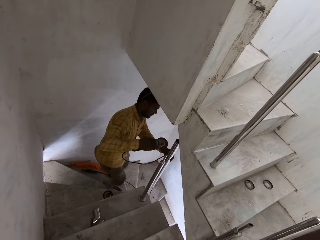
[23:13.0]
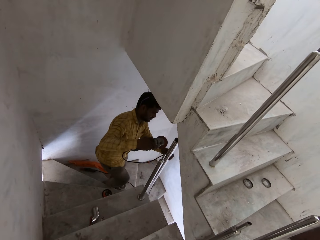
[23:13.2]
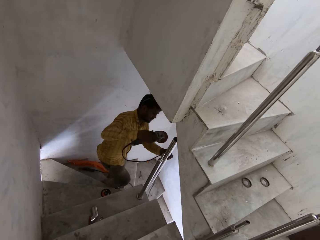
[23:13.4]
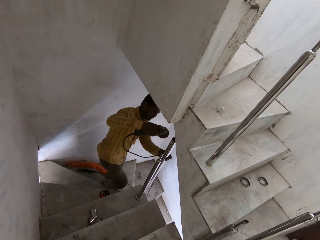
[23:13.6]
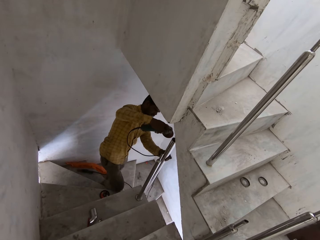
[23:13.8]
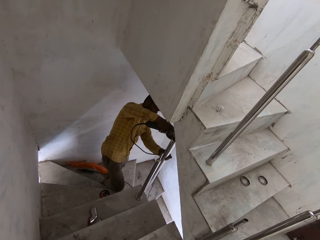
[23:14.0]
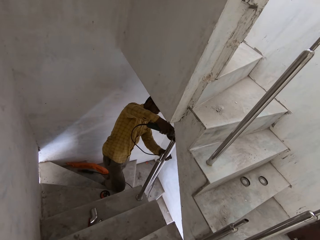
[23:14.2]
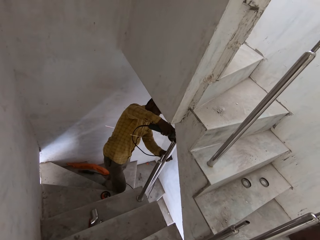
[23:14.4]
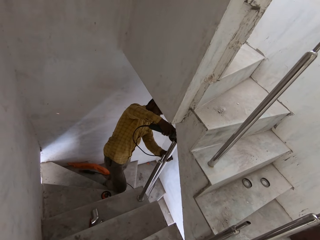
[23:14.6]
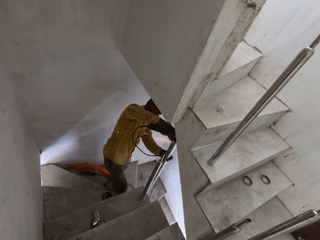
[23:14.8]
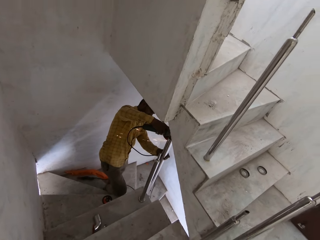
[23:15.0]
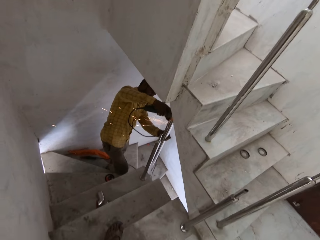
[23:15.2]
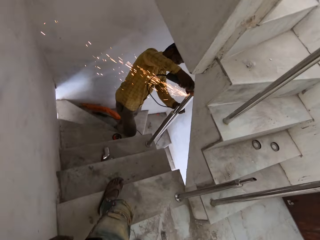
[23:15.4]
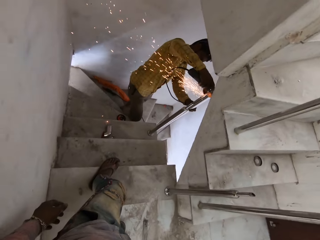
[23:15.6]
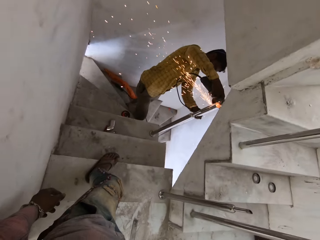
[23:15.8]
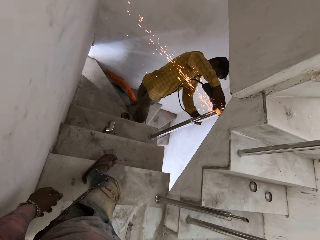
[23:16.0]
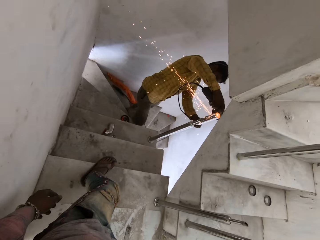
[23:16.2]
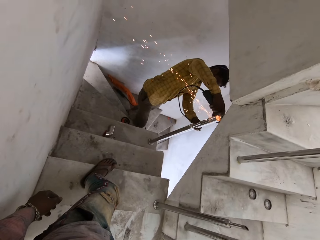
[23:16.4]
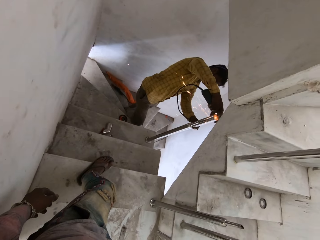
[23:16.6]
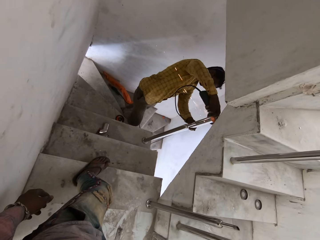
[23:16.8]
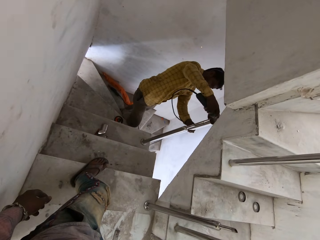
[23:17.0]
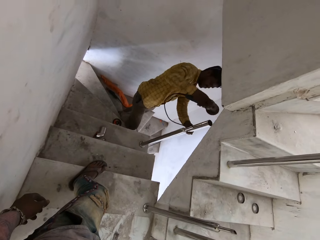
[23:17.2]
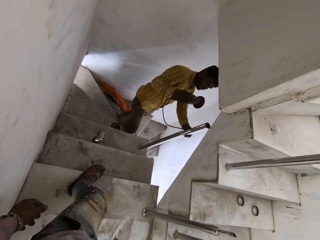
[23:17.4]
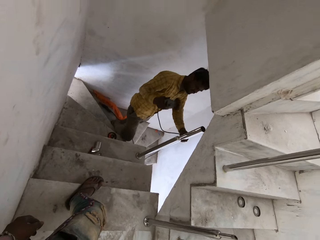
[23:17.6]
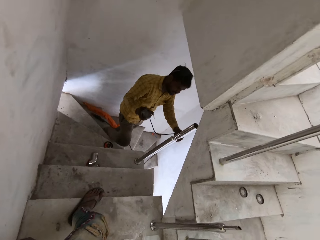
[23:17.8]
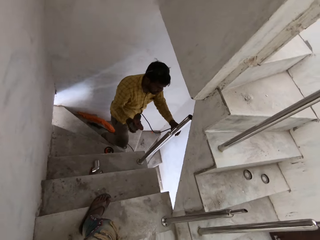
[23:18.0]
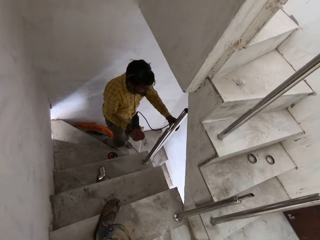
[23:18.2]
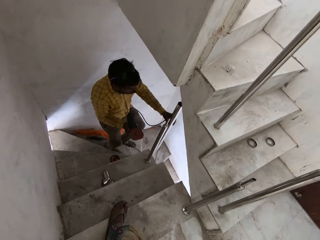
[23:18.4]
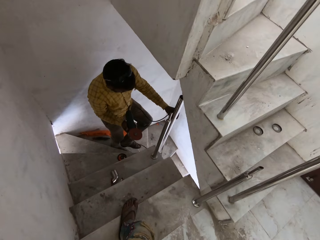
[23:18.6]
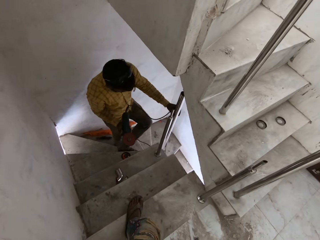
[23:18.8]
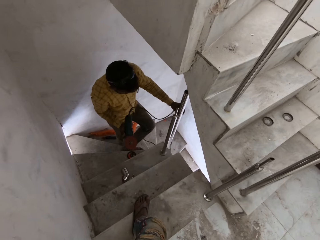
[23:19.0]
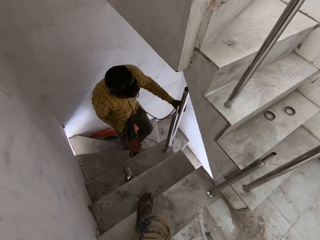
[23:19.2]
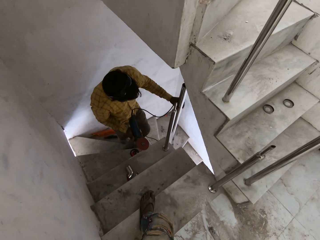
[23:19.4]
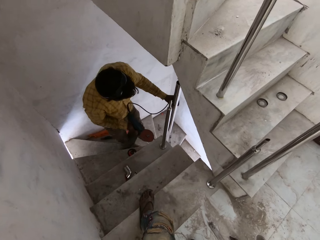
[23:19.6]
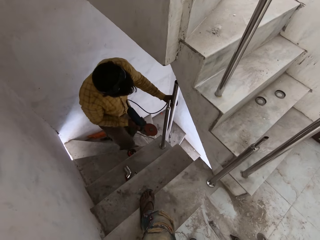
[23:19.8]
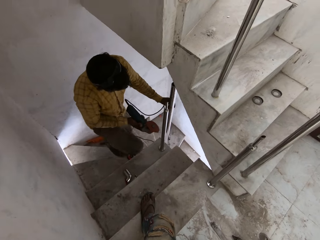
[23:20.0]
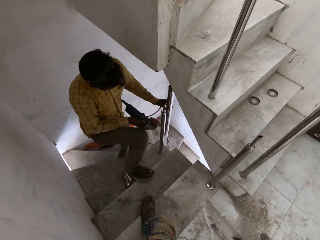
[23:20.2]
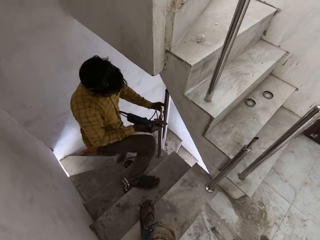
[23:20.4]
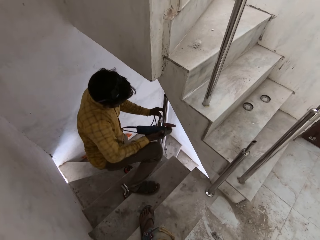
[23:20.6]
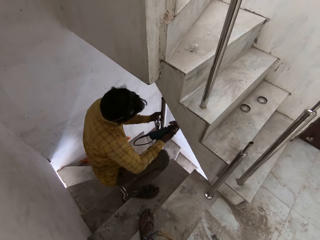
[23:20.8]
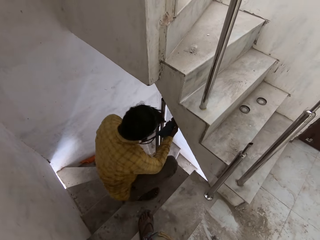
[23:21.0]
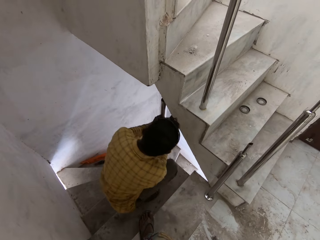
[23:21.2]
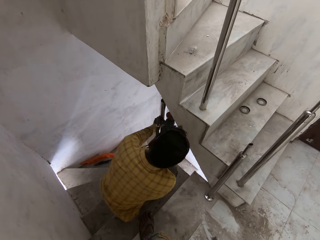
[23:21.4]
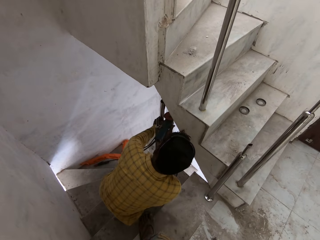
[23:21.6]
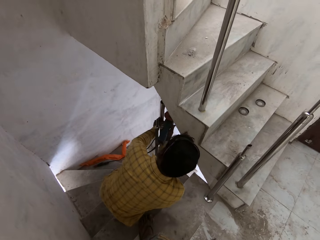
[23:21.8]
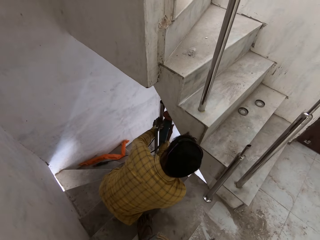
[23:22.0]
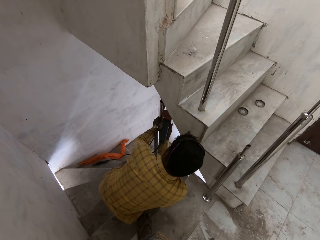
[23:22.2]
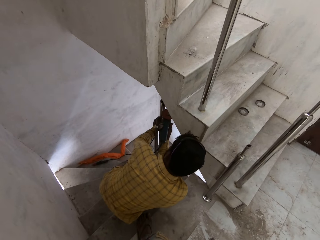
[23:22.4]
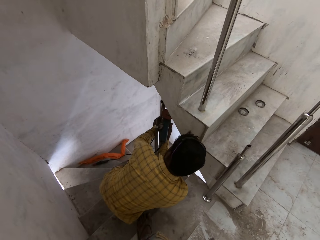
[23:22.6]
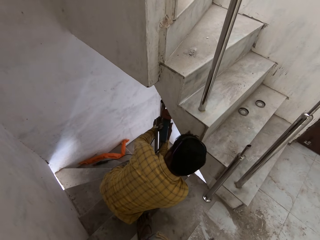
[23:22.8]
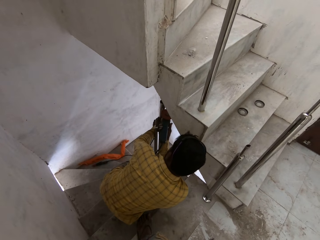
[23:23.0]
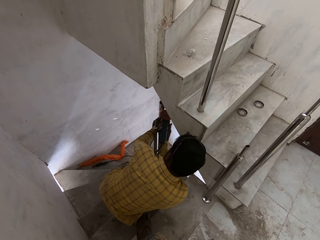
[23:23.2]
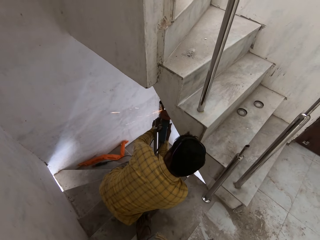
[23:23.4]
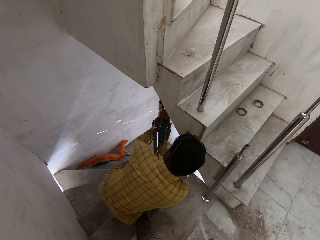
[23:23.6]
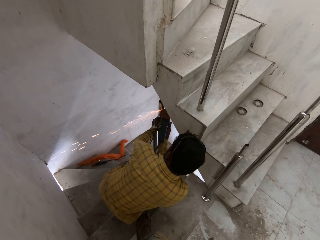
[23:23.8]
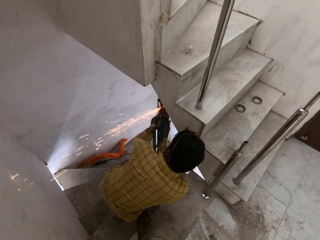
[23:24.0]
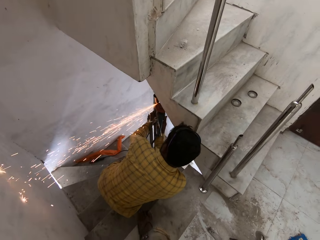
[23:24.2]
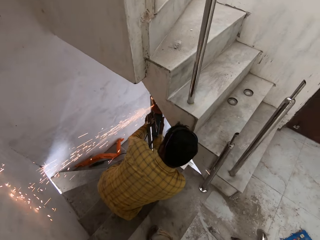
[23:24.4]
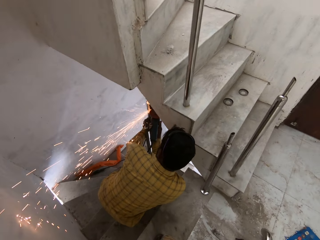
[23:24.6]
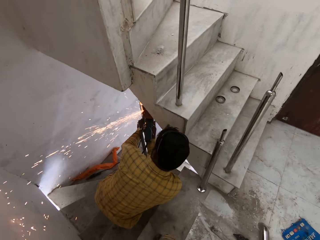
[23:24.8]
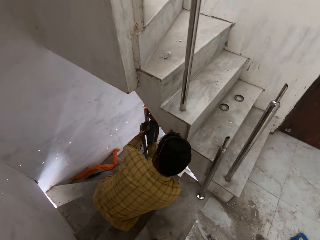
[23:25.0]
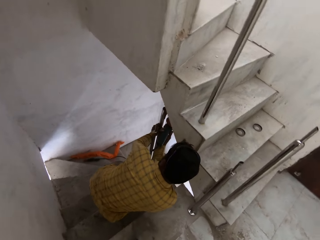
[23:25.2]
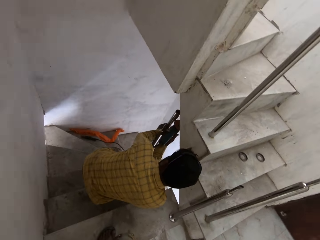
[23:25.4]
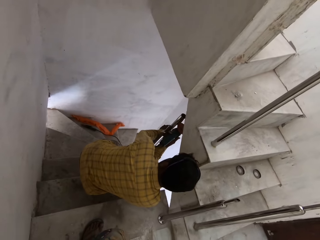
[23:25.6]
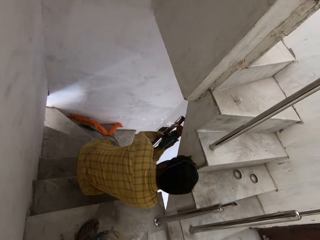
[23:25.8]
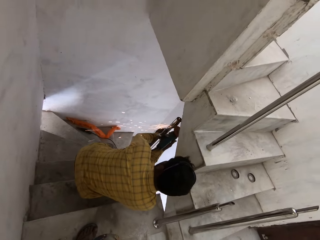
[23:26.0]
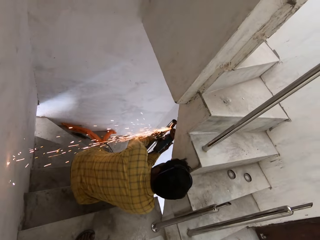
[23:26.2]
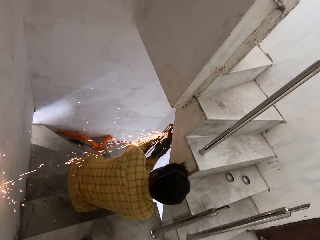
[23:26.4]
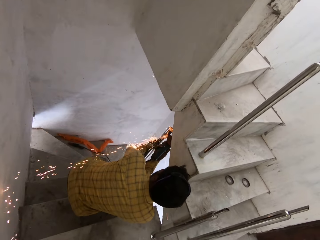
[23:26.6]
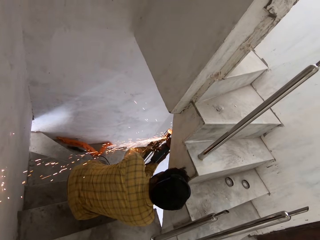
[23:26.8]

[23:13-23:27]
A man cuts the newel in his left hand with the angle grinder in his right hand. He does this again.

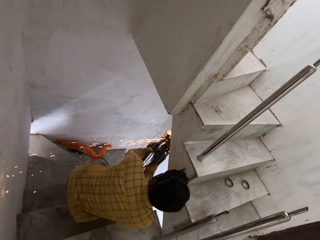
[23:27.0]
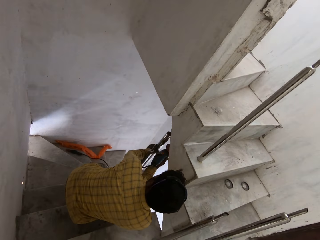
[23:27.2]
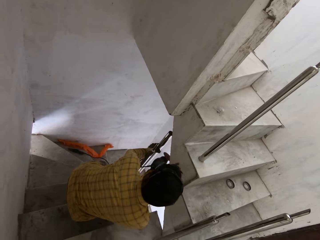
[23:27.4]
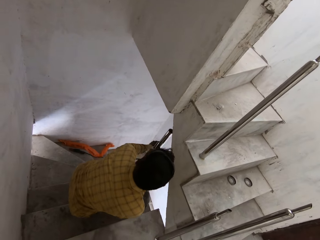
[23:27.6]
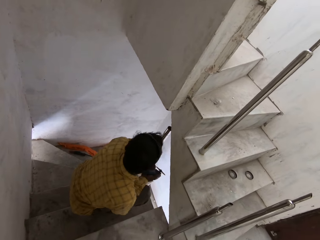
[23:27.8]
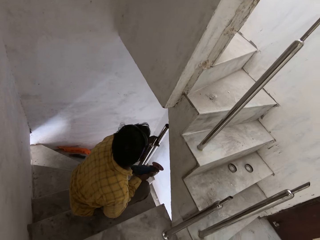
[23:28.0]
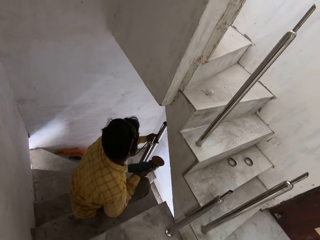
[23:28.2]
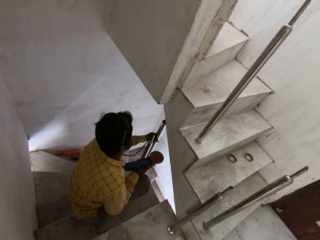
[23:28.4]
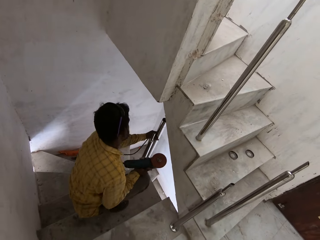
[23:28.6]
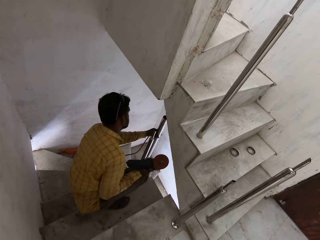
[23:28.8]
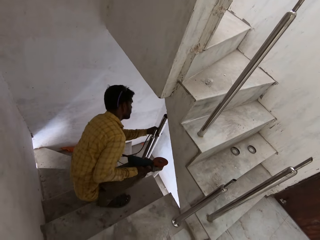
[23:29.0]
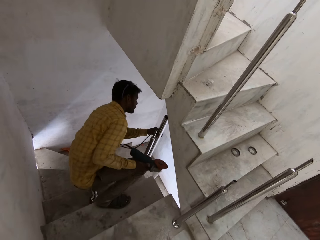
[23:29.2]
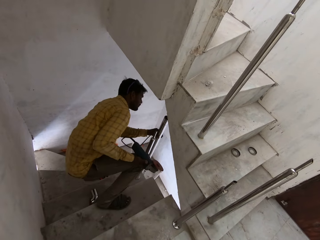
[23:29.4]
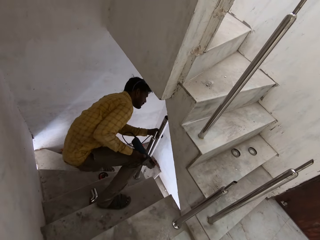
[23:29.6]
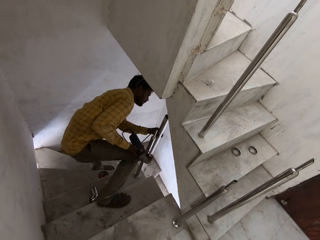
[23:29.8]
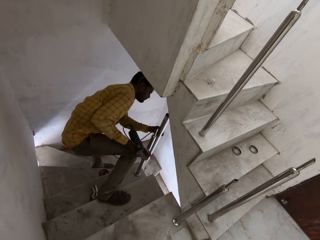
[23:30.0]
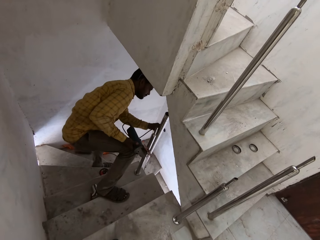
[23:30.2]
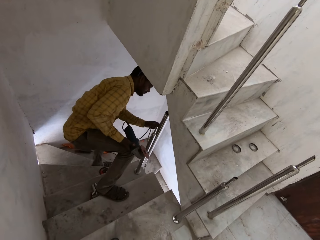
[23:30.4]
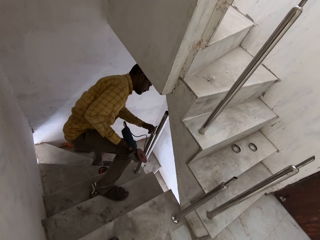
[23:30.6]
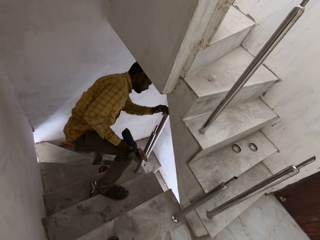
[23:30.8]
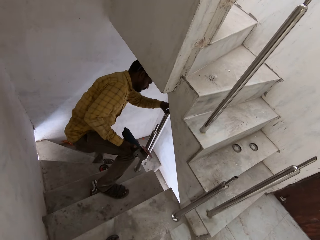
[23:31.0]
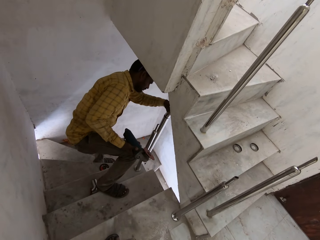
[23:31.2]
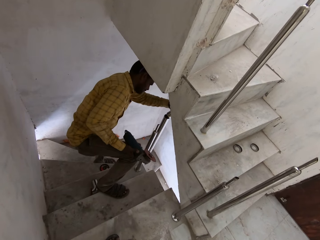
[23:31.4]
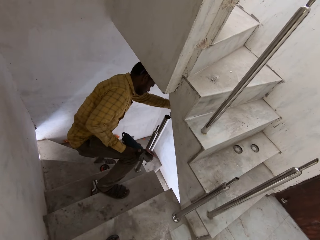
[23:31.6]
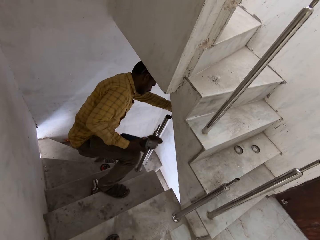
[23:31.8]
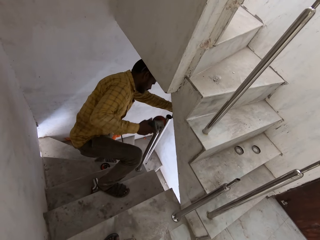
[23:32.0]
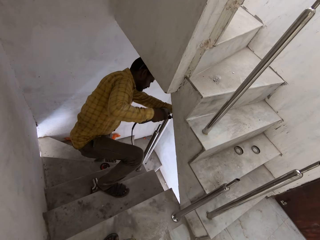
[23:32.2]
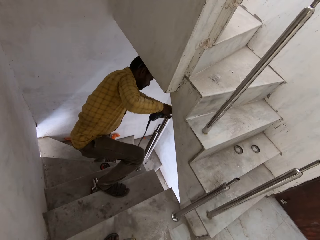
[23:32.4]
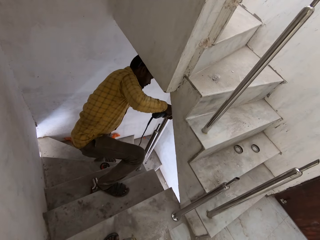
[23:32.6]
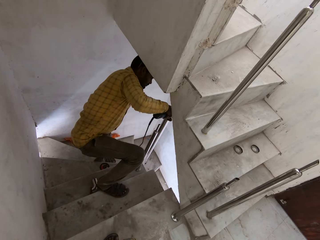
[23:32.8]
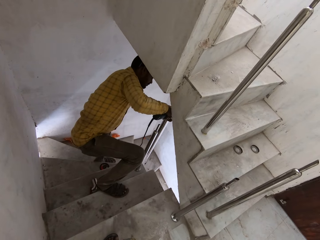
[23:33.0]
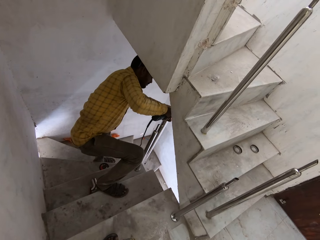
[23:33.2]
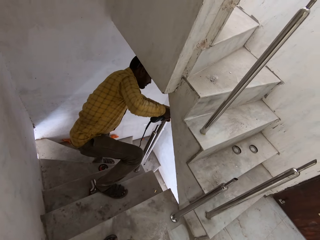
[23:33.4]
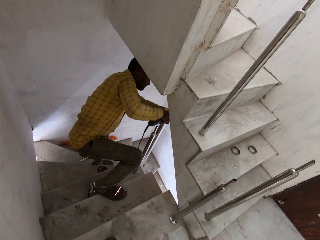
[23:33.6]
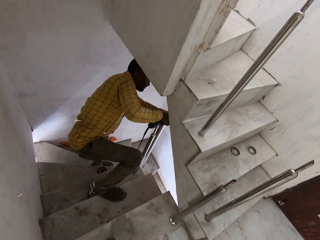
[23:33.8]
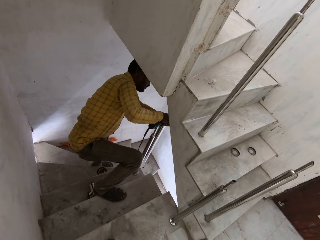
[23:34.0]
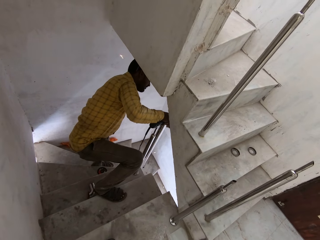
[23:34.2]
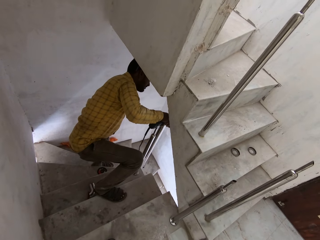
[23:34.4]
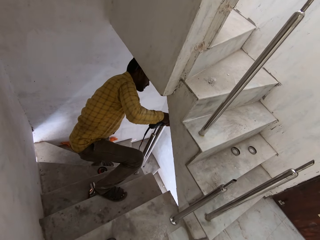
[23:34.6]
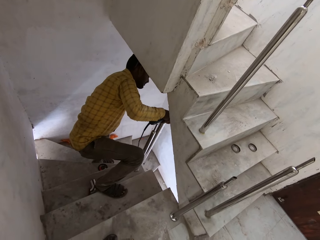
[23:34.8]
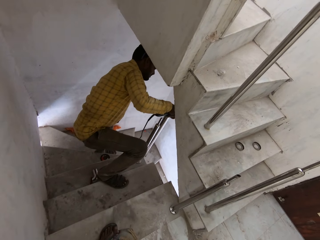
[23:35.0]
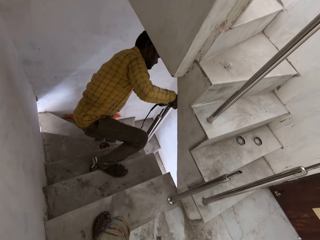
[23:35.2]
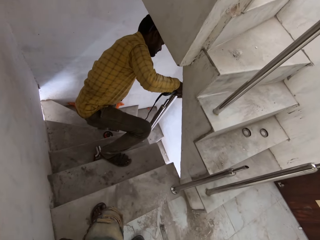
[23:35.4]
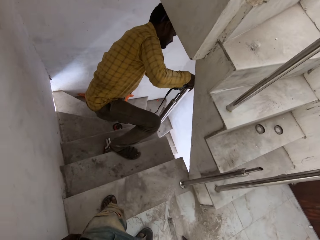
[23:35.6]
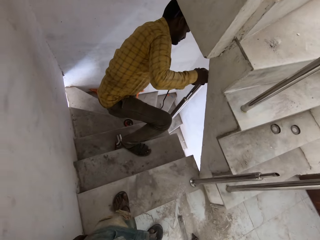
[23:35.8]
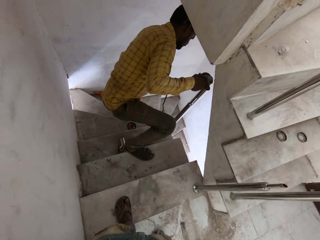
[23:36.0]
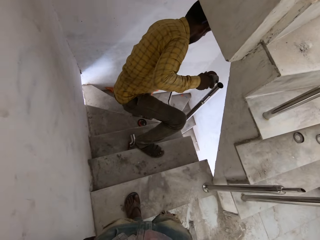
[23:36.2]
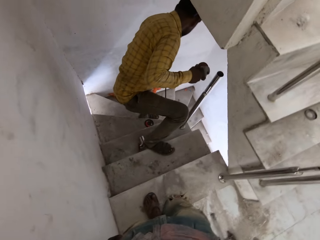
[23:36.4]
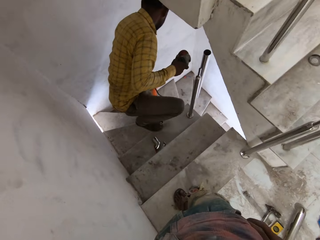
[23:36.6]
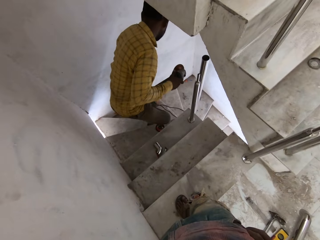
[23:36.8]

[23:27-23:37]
A man picks a stainless steel metal tube from the newel with his left hand, and smoothens the surface of the newel with the angle grinder in his right hand.
